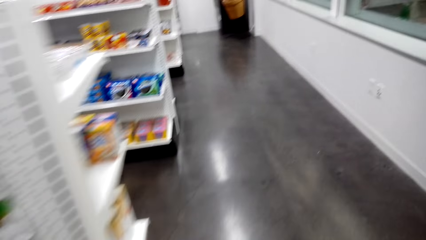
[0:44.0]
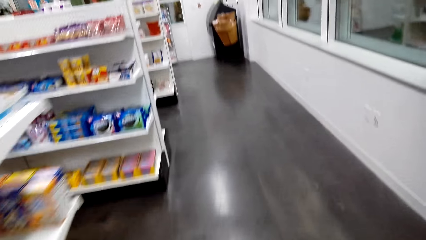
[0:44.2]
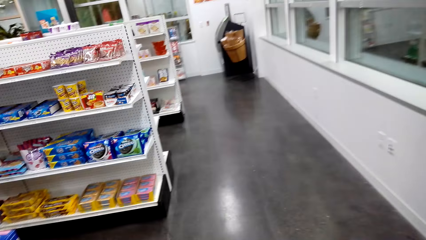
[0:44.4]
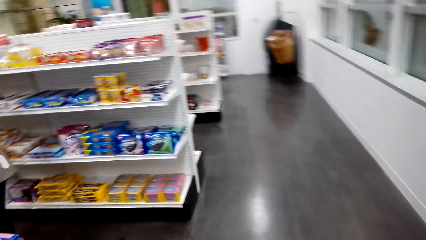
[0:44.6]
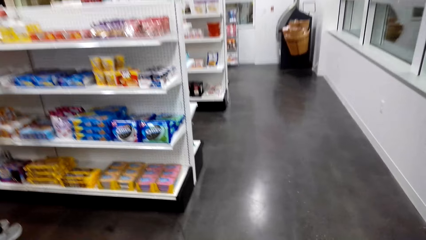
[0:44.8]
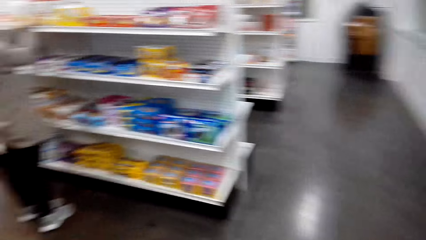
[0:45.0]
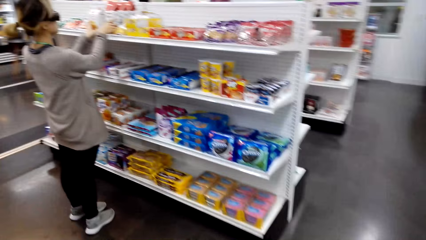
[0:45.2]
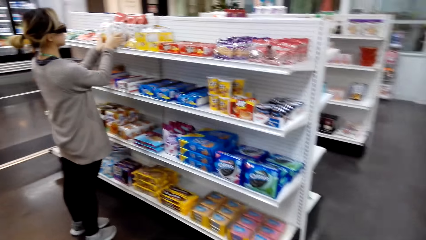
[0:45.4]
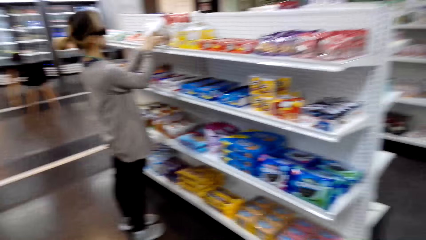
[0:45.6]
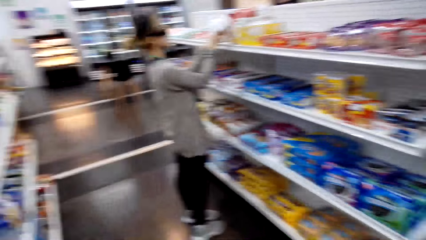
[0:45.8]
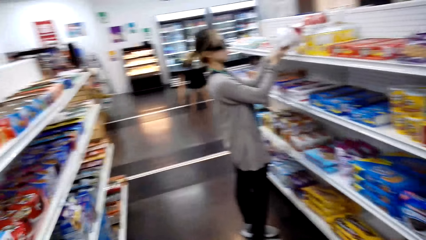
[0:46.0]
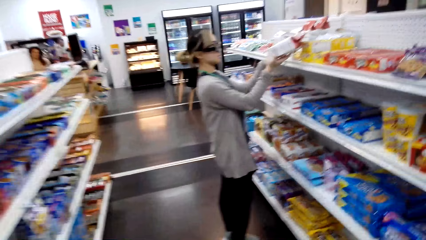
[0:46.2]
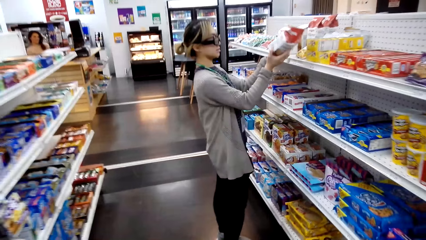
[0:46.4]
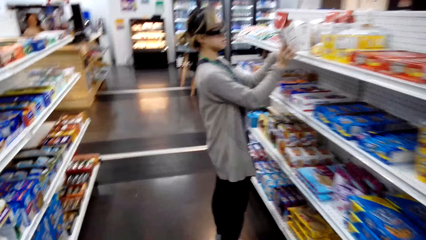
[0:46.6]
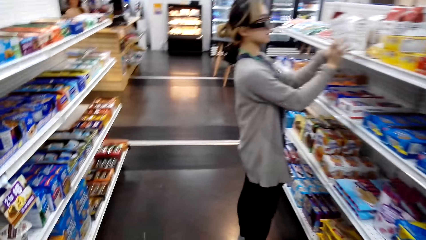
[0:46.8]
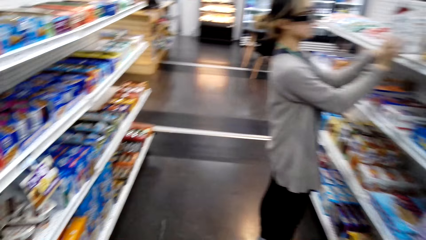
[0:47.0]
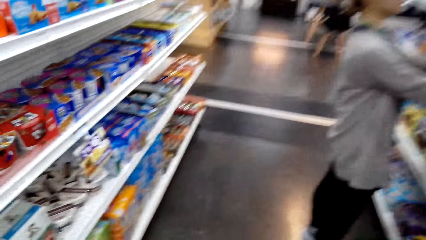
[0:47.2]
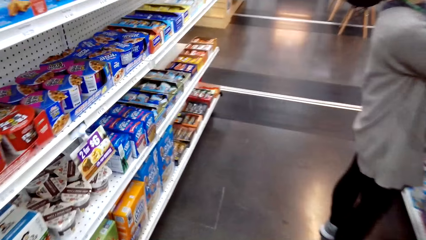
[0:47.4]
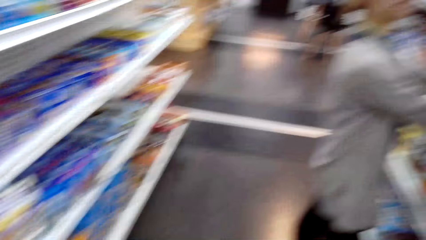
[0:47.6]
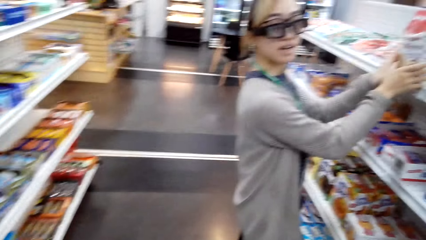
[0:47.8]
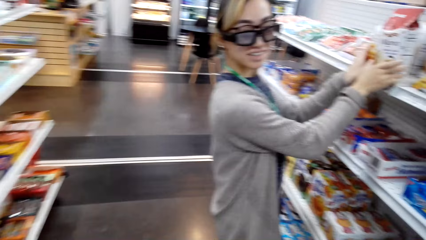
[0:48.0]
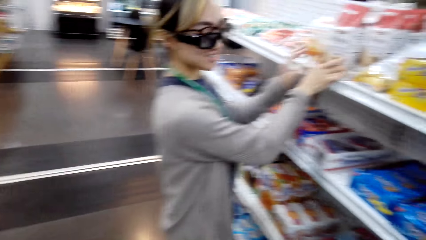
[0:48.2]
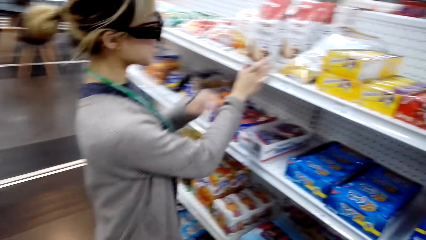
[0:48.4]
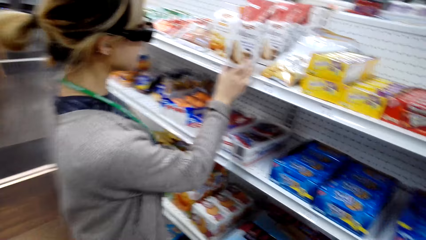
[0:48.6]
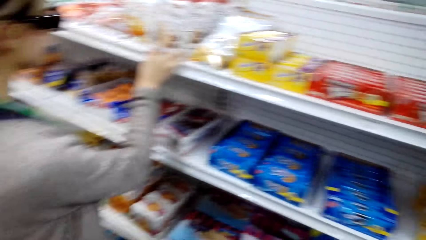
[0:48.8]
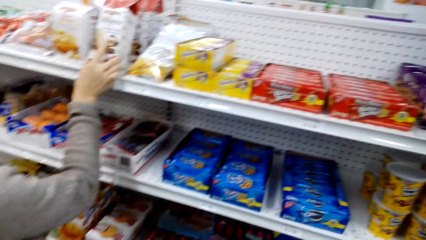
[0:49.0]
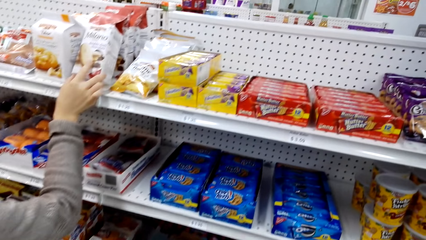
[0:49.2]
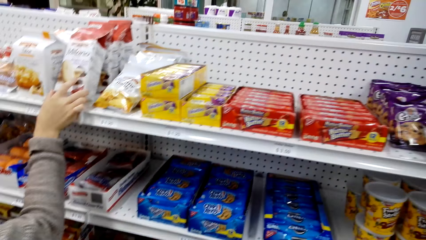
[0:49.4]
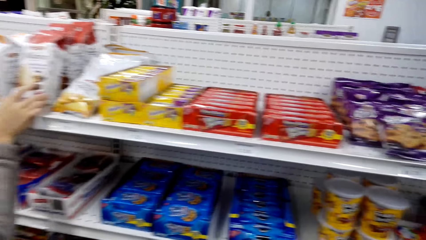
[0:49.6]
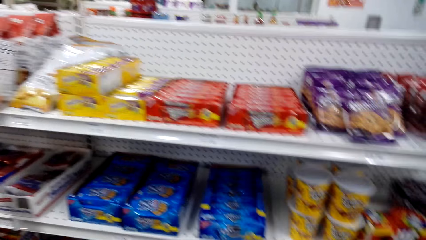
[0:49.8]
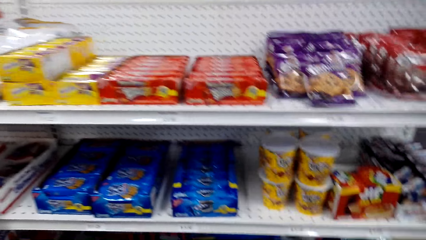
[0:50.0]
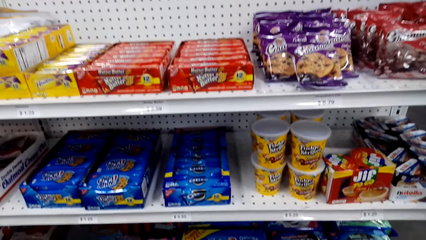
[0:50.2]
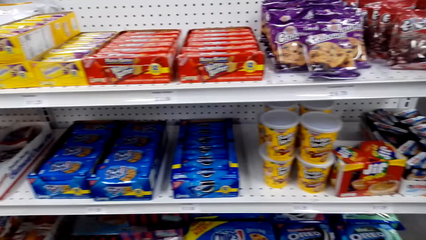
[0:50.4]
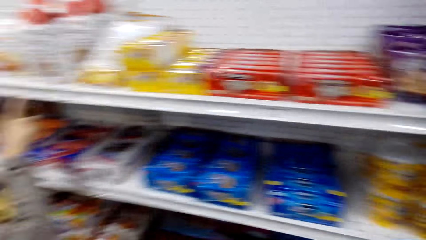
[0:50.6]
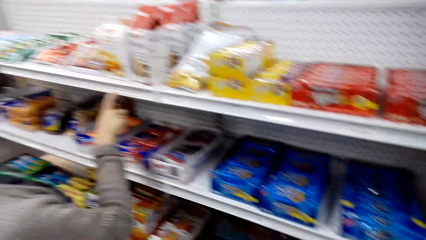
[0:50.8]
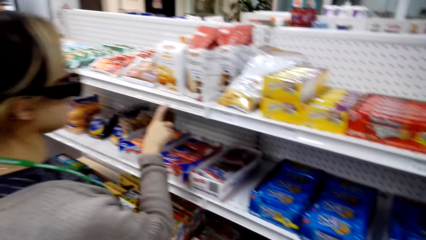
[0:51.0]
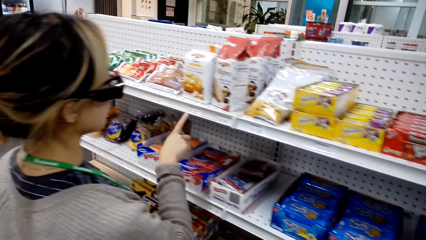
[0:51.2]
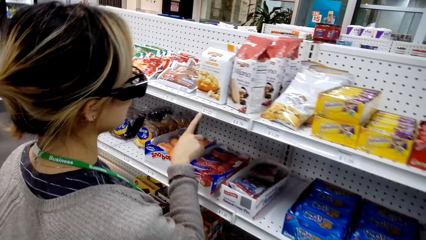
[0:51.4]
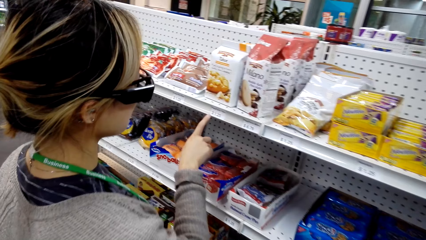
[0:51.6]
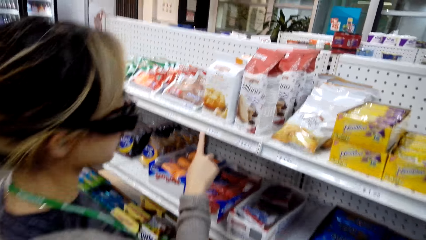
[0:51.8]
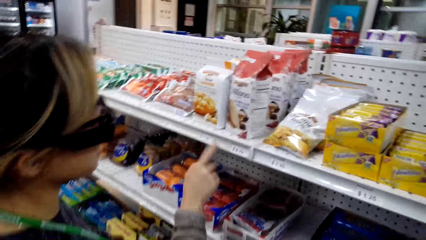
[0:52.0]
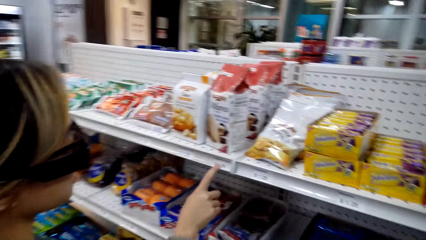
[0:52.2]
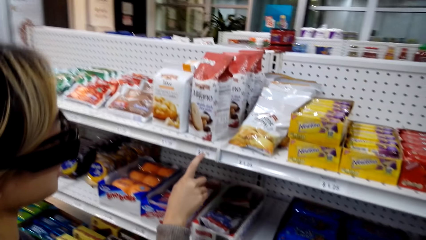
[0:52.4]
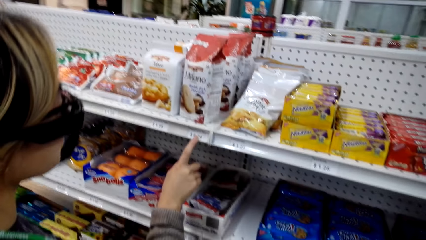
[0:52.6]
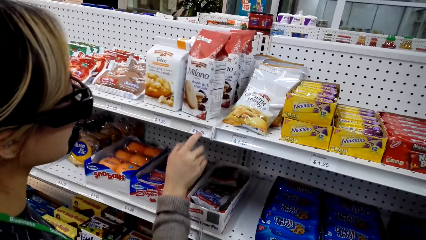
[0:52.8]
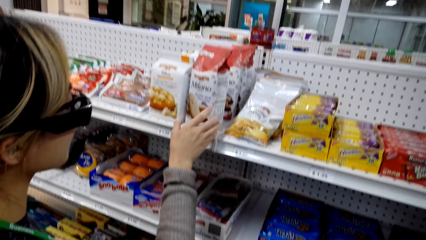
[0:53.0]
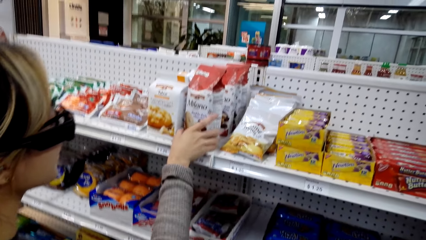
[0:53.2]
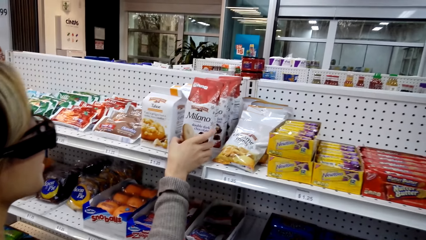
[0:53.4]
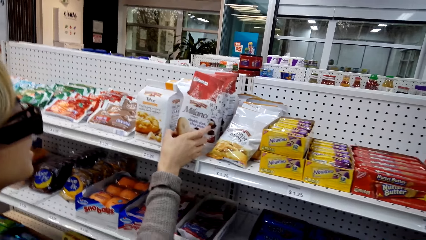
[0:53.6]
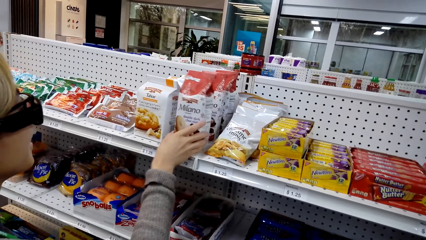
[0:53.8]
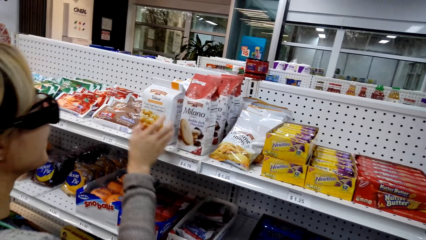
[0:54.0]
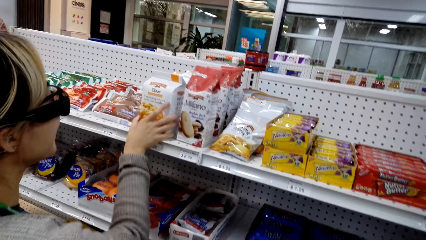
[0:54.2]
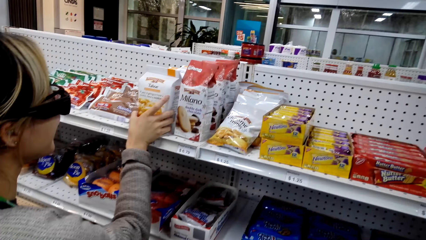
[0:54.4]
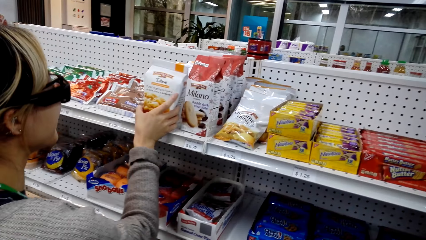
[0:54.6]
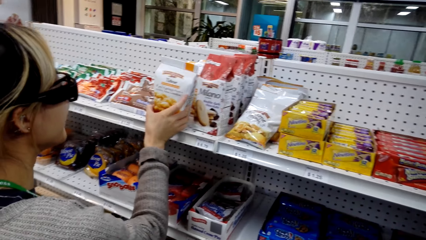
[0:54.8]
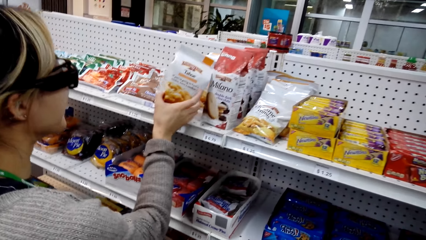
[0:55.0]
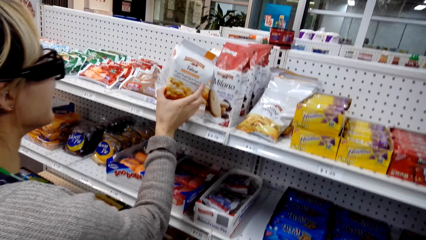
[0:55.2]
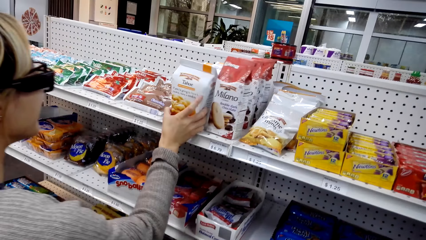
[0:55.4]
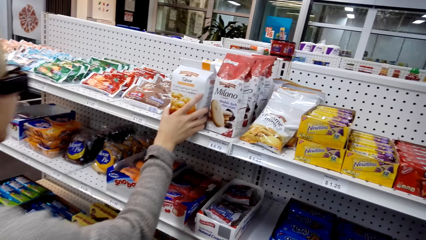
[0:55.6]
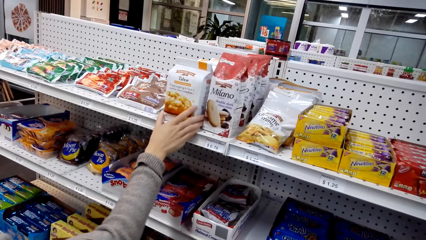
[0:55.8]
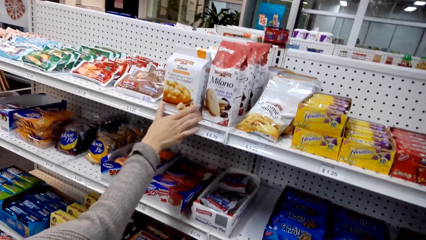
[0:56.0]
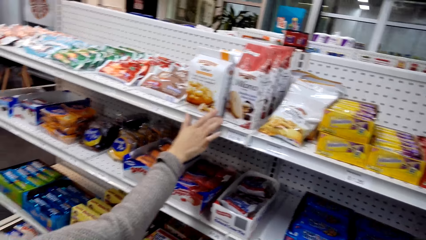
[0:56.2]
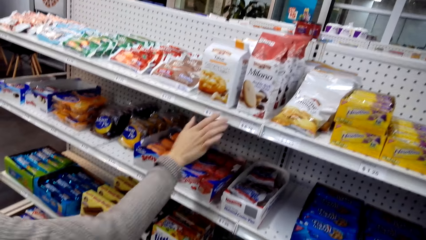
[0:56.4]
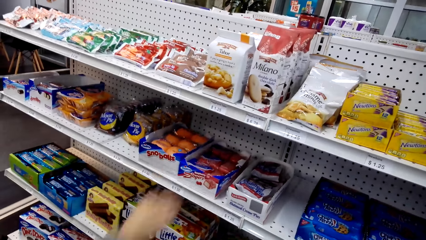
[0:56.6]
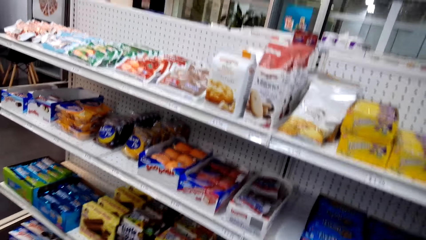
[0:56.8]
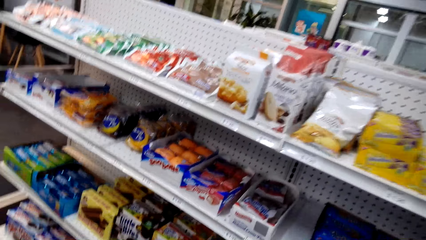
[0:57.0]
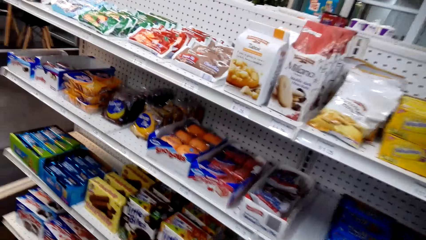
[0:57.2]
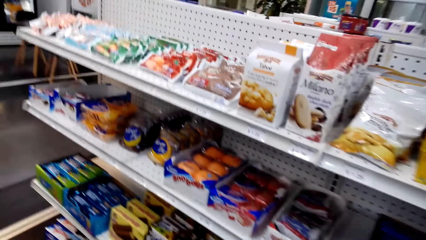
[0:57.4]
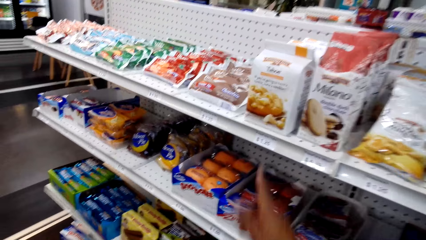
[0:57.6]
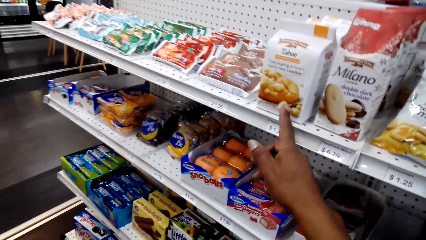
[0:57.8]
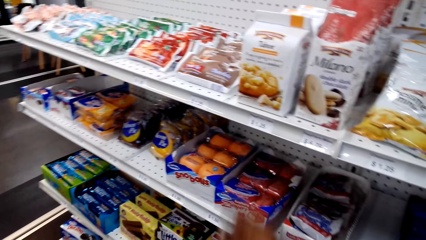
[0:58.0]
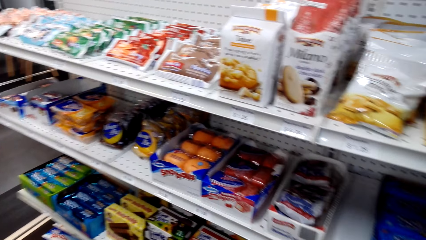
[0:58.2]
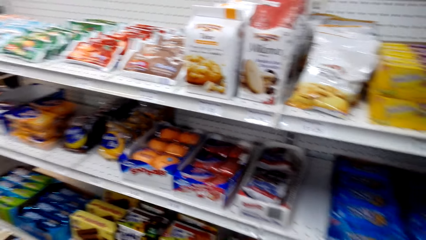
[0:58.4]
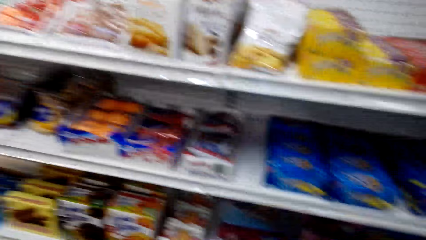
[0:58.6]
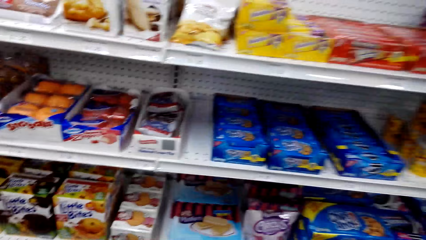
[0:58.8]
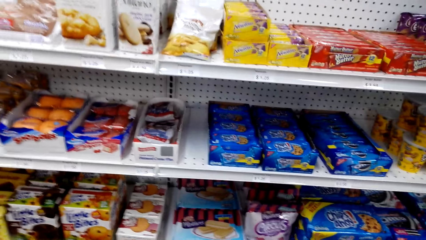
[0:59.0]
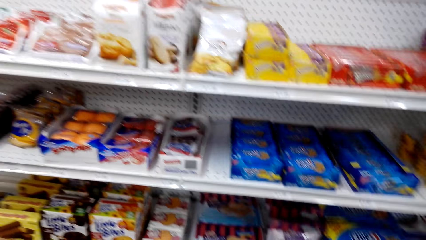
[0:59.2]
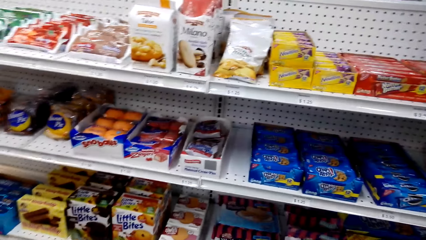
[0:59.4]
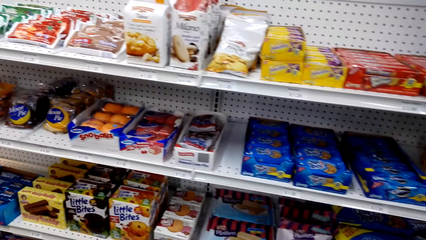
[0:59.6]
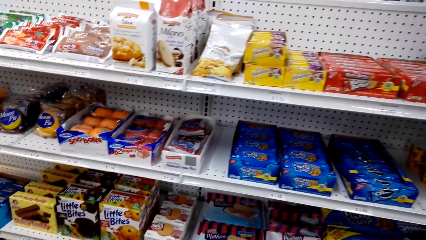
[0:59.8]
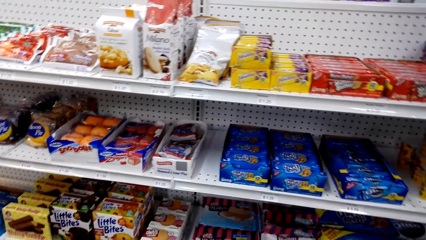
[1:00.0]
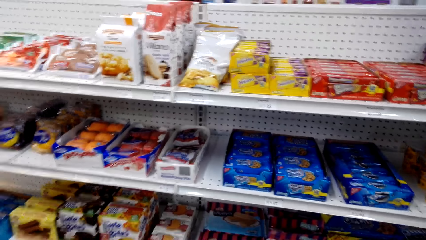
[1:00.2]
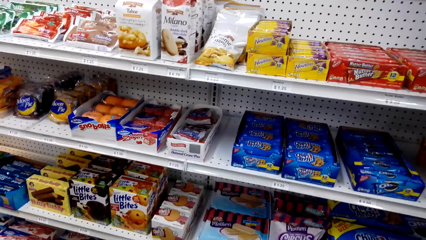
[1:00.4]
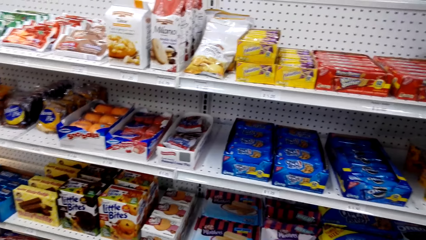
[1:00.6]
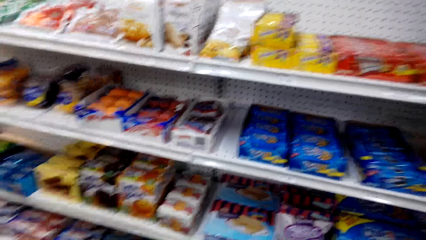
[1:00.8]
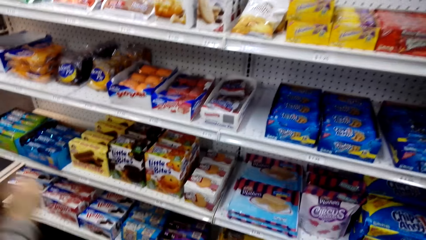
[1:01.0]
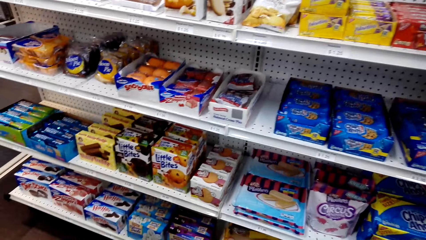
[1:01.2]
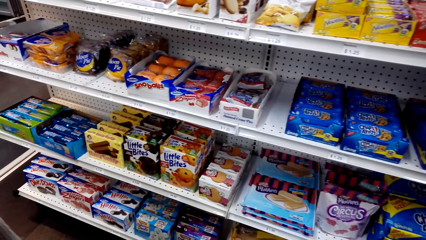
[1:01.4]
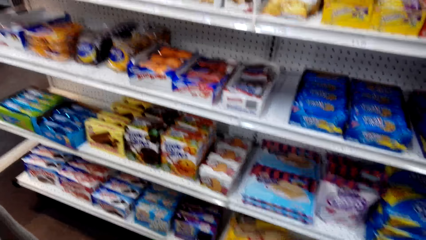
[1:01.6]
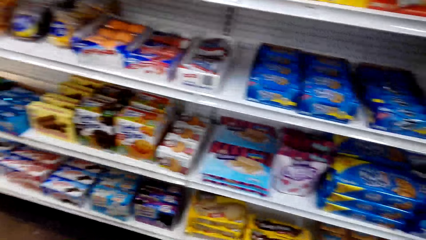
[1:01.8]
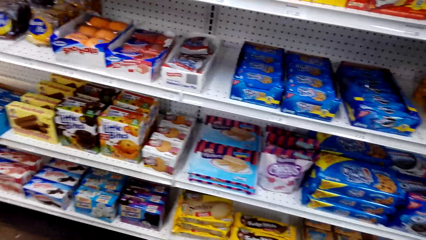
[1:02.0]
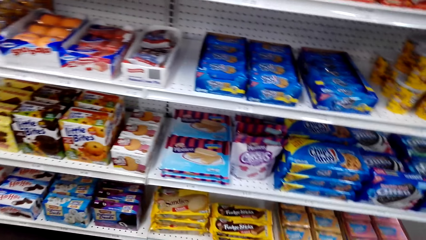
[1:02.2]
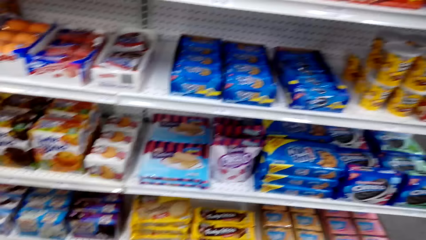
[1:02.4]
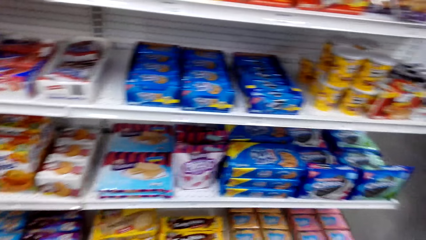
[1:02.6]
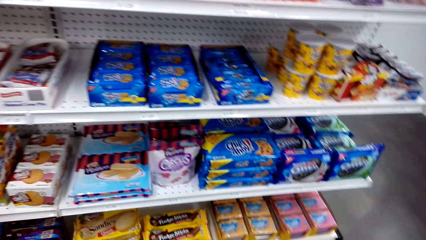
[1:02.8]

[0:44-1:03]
A woman holds a milano. The camera wearer walks around the store. The woman pulls her hand off the milano. The woman holds the milano. The camera wearer walks around the store. The woman gestures her finger, checks the price, holds the milano, pulls her hand off the milano, and checks the milano. The camera wearer picks up a tahoe. The woman checks the tahoe. The camera wearer puts the tahoe on the shelf. He walks around, looks around the shelves, gestures his hand, and looks around the shelves.
